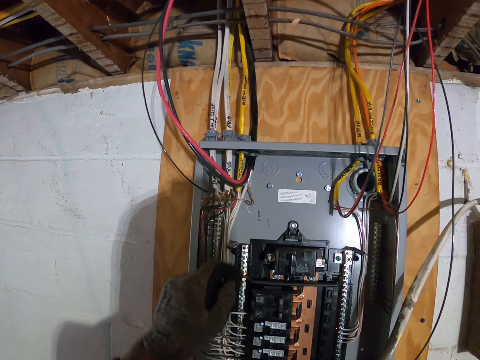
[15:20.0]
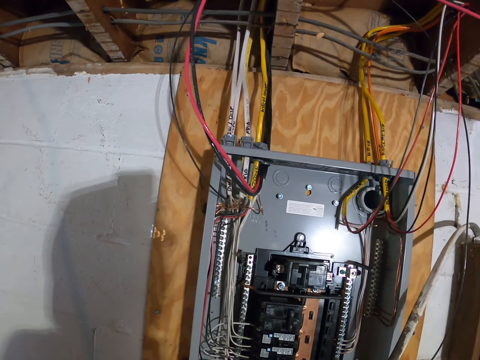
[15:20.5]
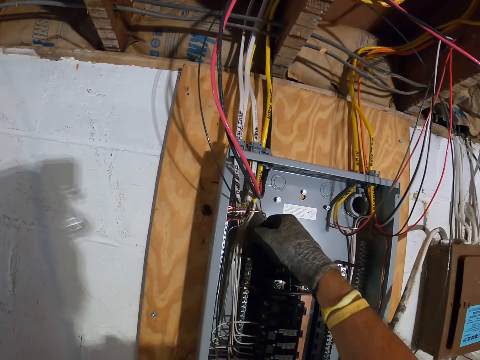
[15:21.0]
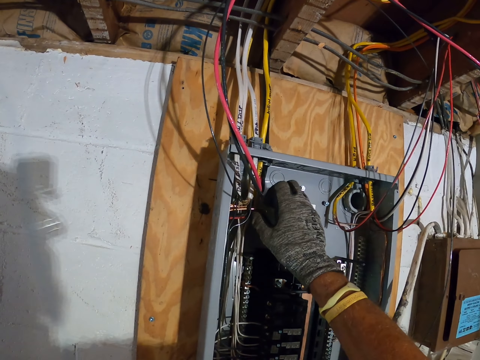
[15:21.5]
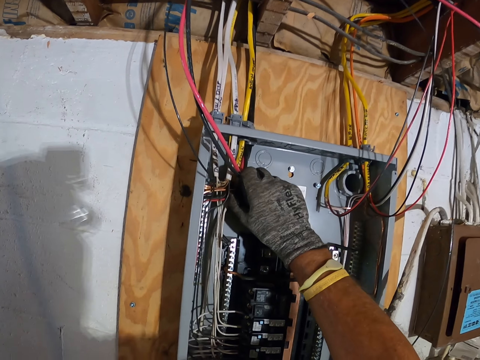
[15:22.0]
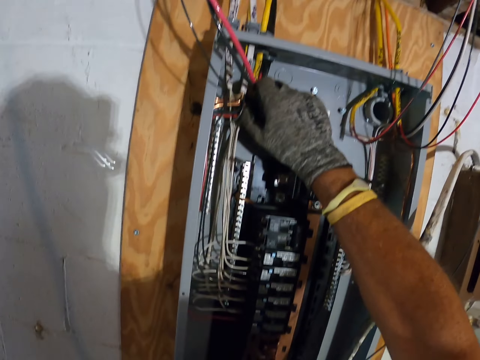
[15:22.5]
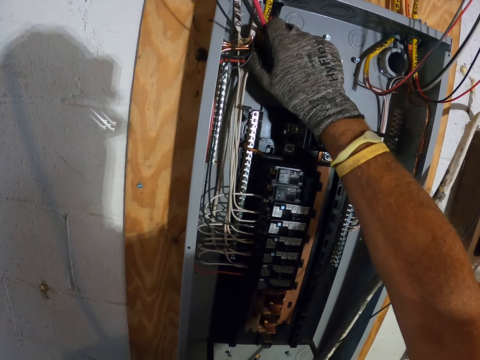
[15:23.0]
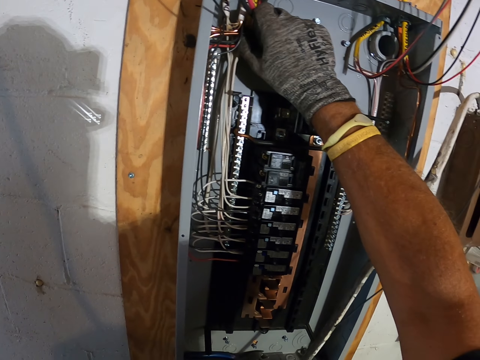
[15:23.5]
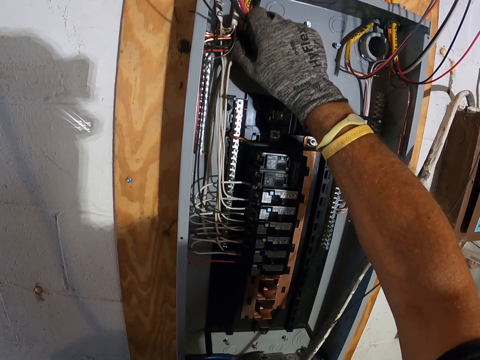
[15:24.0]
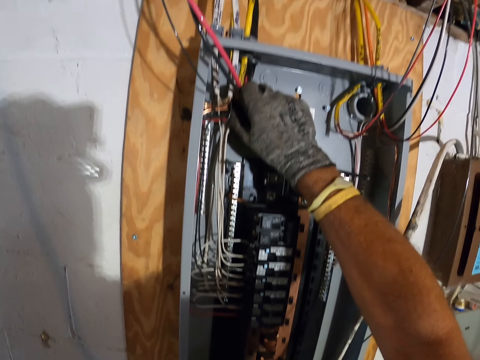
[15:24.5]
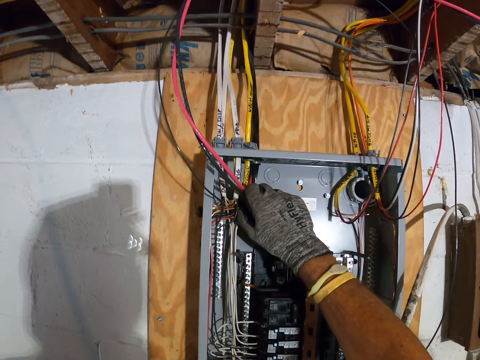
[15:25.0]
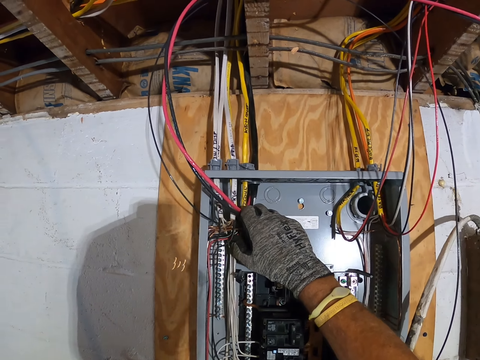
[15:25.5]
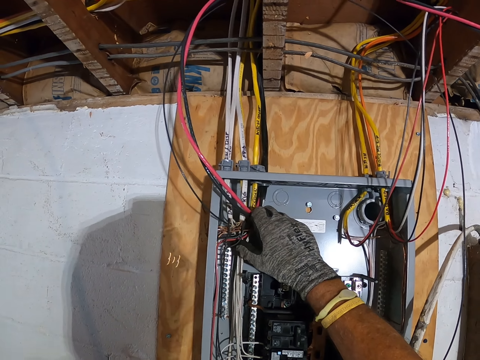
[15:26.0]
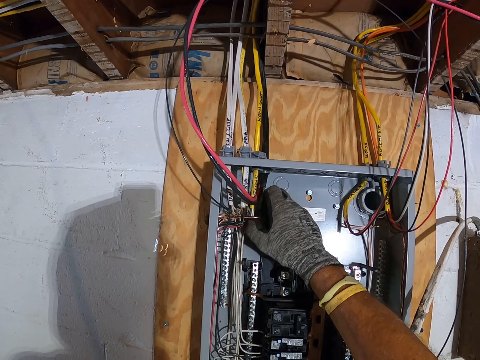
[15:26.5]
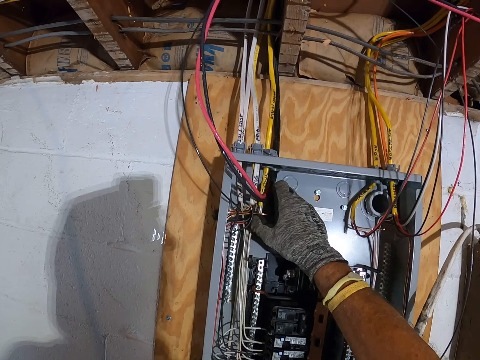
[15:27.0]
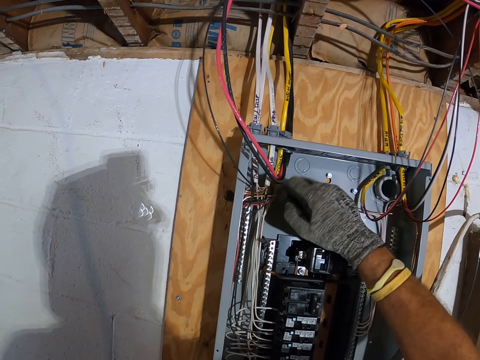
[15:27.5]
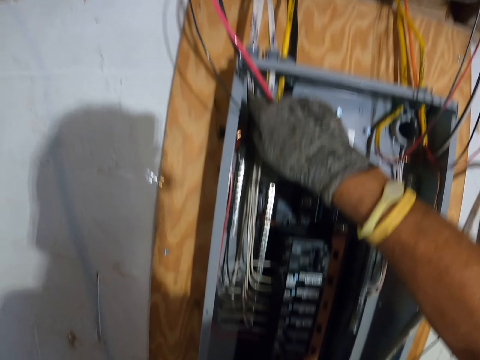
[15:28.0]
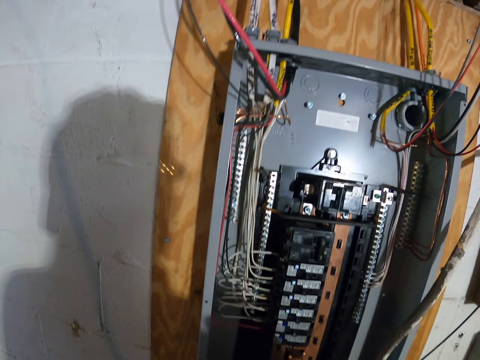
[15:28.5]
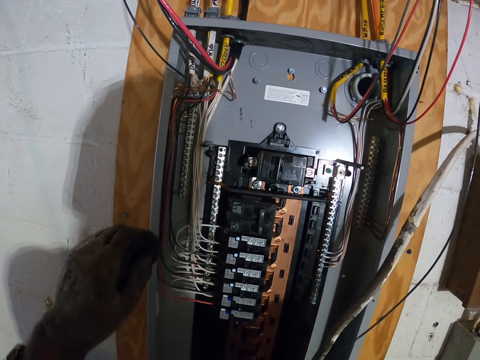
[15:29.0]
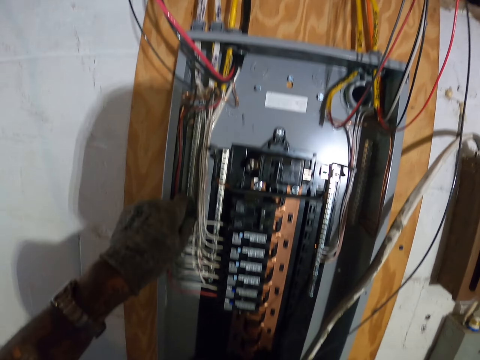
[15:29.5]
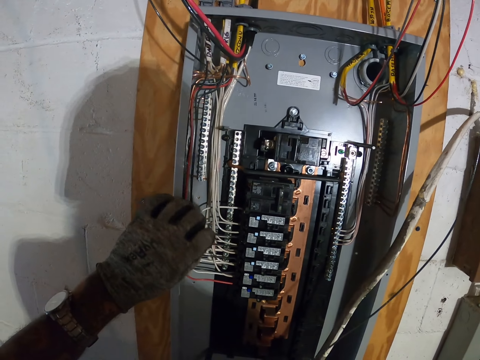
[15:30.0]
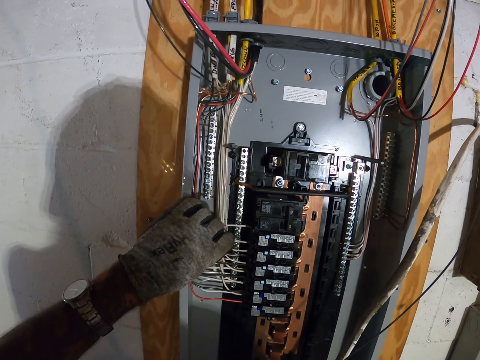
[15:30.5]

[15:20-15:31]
The camera wearer fixes the wires using a hand.

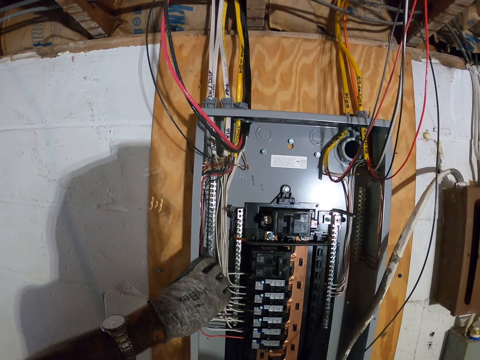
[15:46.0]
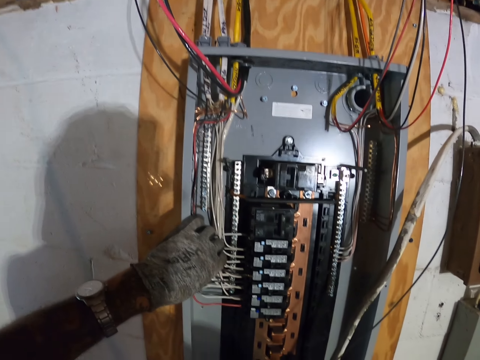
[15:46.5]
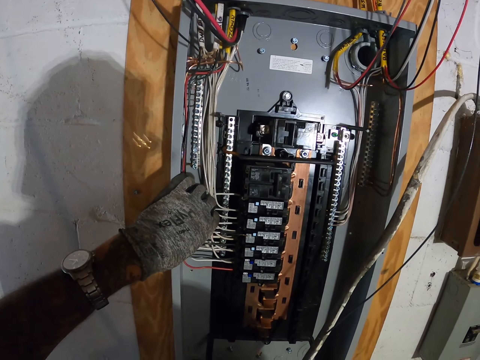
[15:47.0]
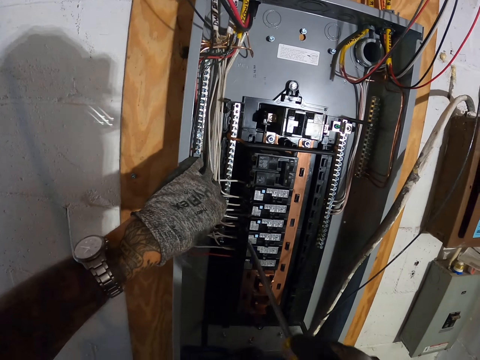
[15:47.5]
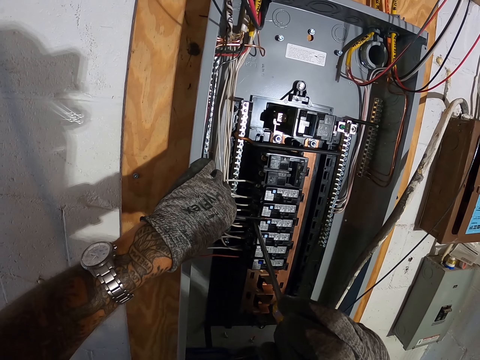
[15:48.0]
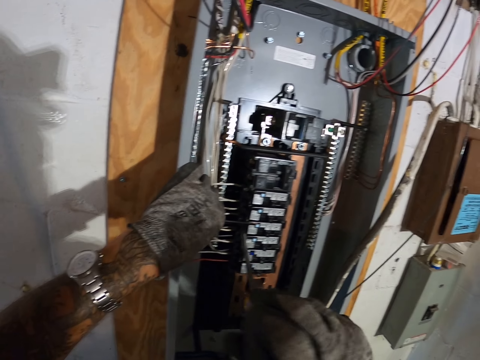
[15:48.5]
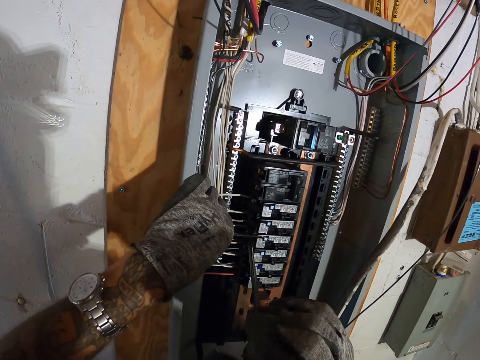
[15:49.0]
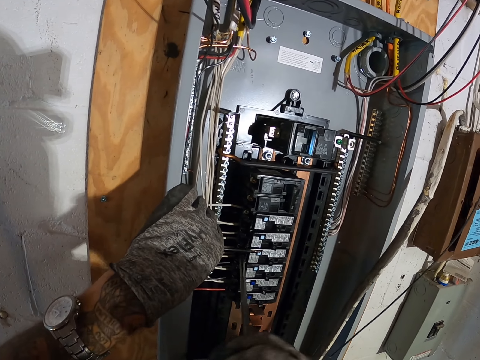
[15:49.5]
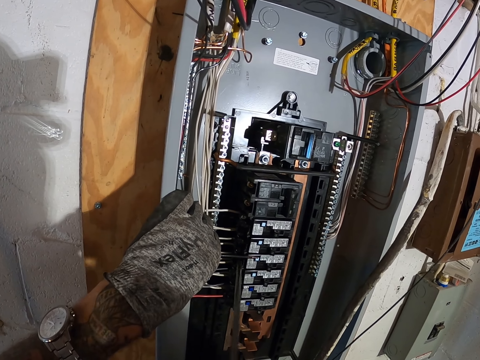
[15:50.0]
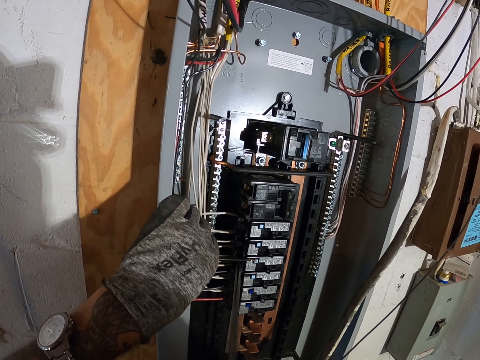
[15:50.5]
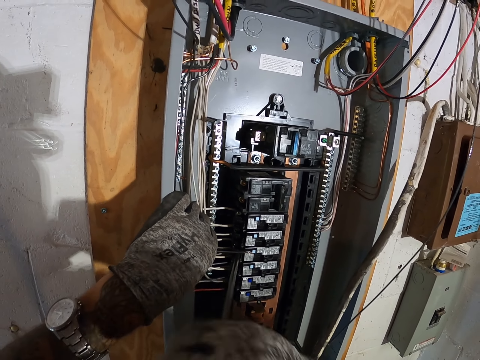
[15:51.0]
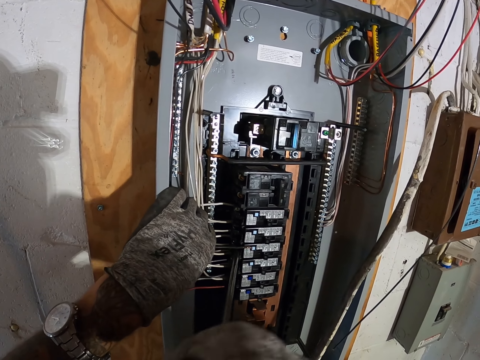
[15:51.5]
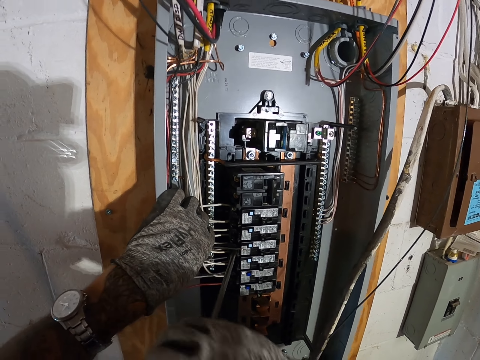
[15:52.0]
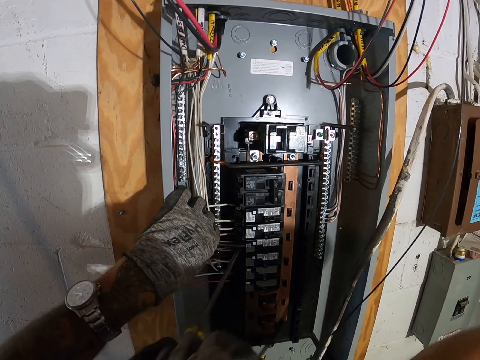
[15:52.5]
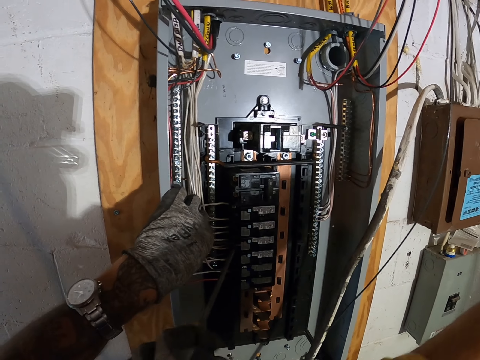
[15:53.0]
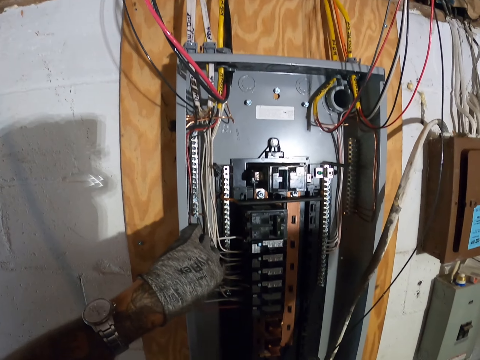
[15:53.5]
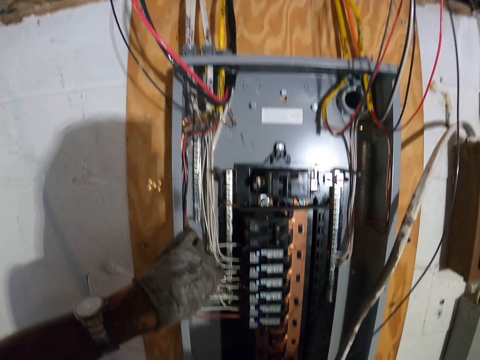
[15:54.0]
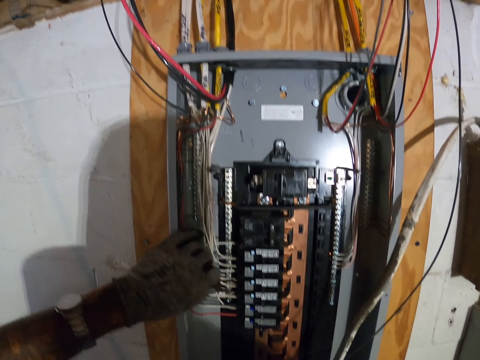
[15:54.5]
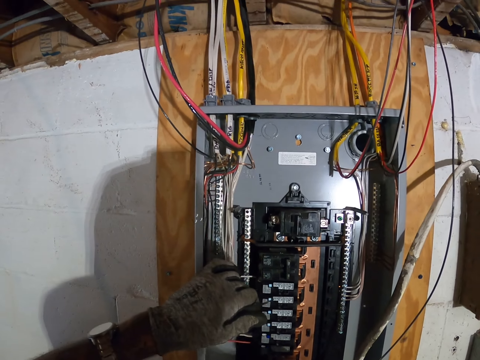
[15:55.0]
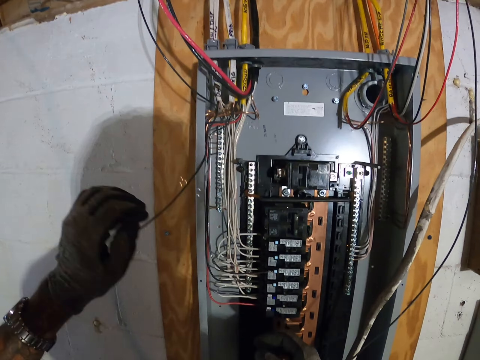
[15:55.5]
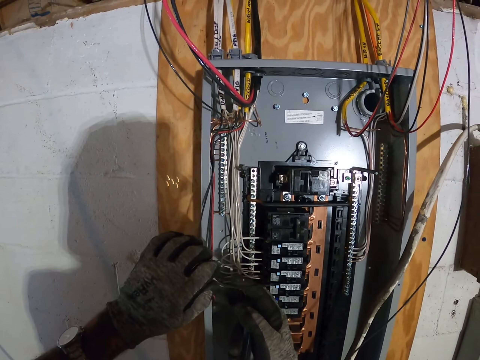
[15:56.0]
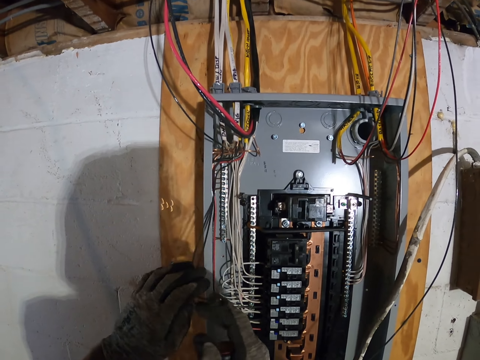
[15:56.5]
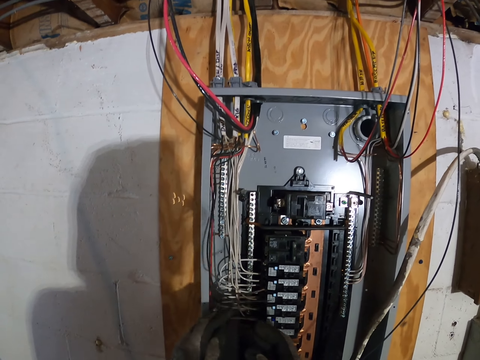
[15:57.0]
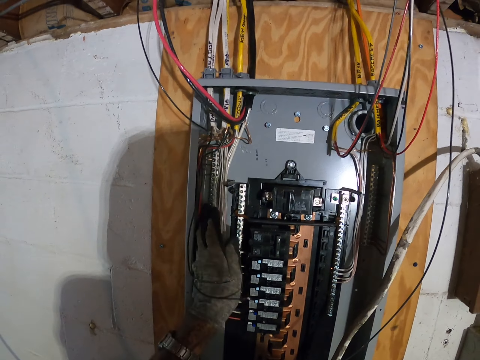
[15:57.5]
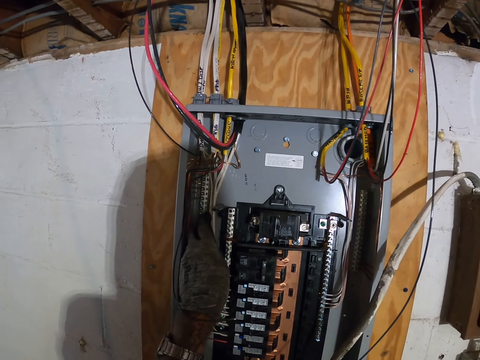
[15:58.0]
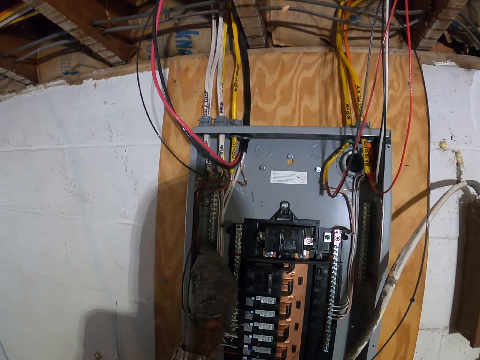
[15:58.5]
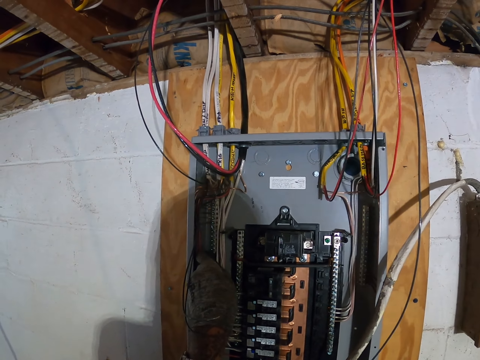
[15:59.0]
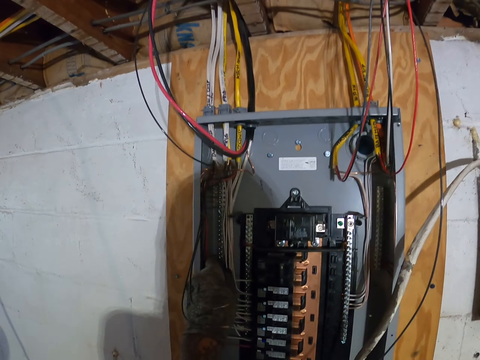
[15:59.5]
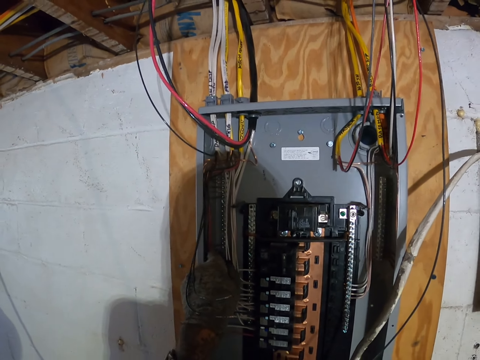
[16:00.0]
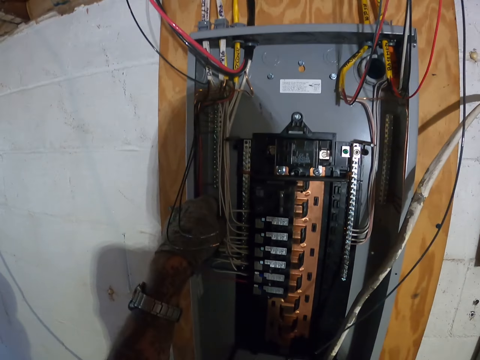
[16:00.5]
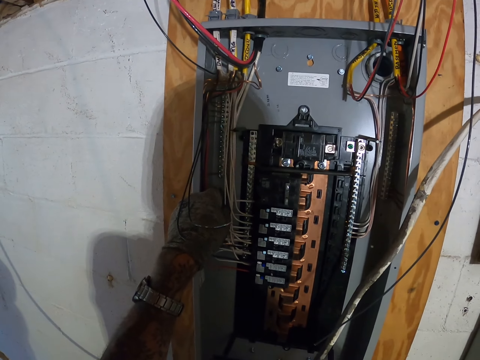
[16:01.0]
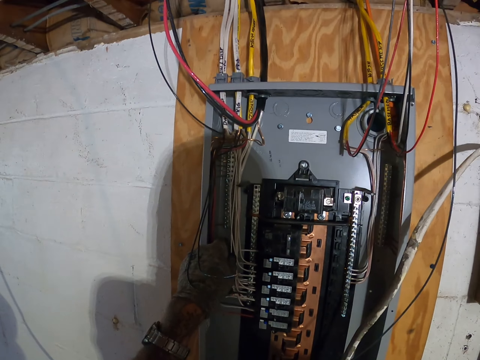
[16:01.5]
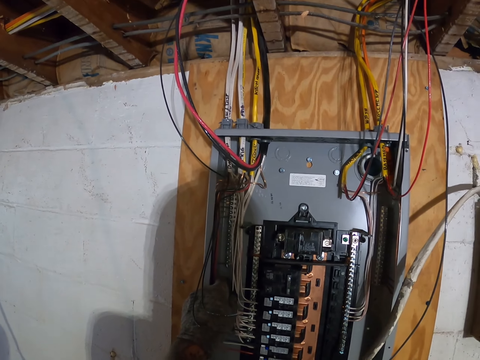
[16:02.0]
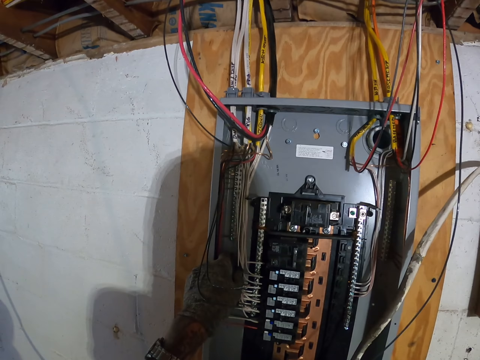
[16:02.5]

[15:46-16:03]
The camera wearer fixes wires using a screwdriver. They screw in a wire in the power box. They align the wires in the power box. They fix the wires using a hand.
